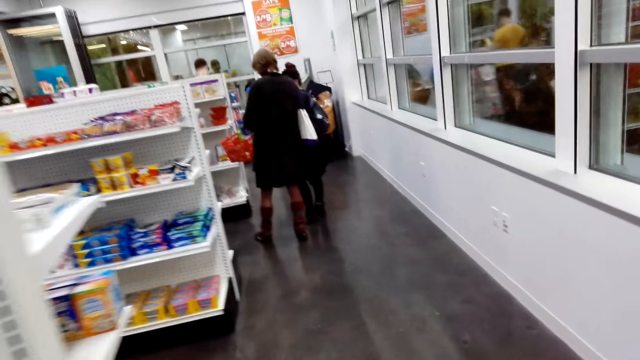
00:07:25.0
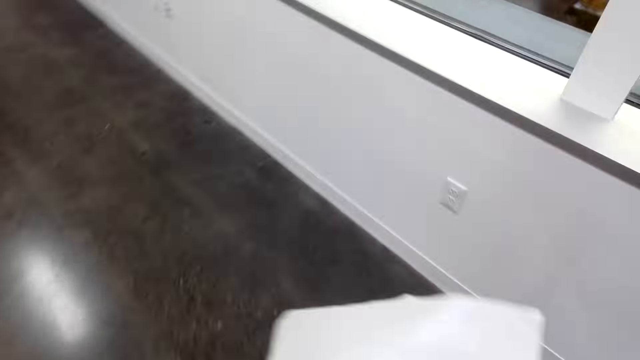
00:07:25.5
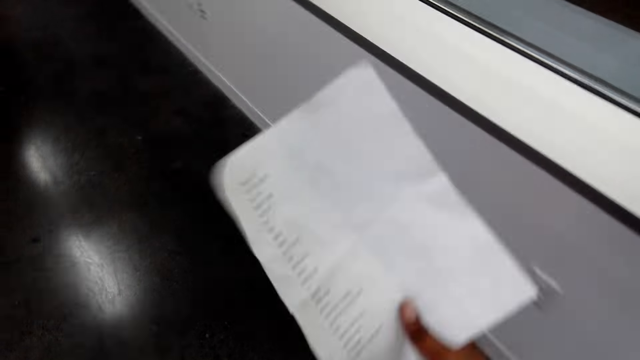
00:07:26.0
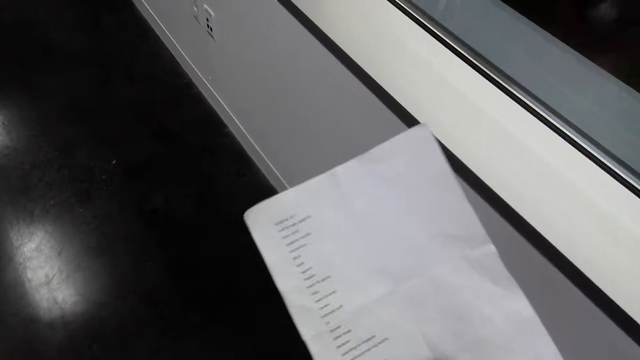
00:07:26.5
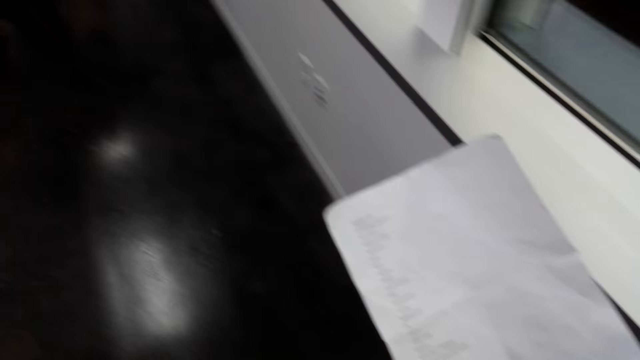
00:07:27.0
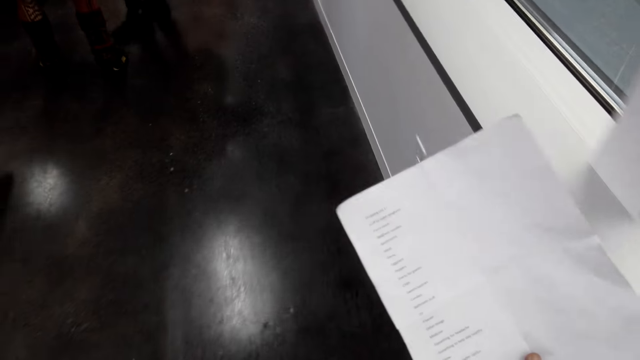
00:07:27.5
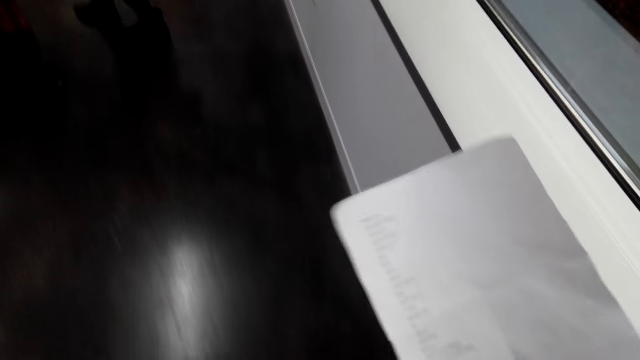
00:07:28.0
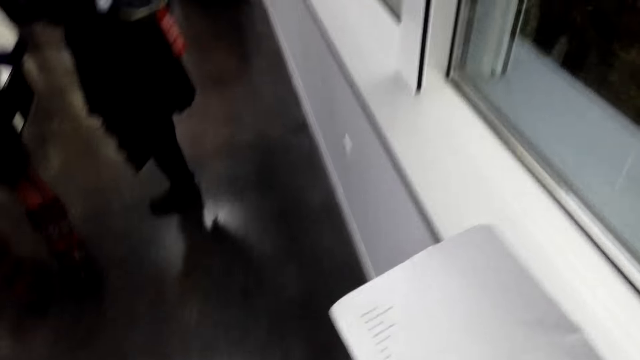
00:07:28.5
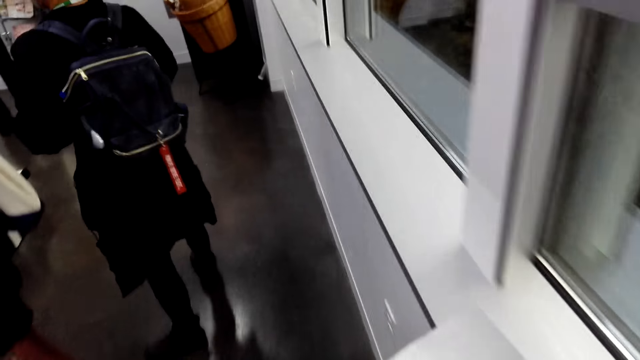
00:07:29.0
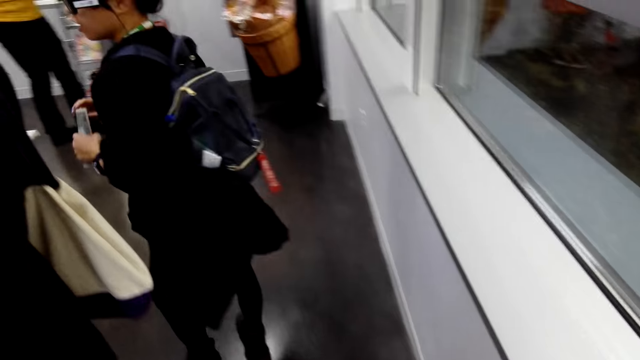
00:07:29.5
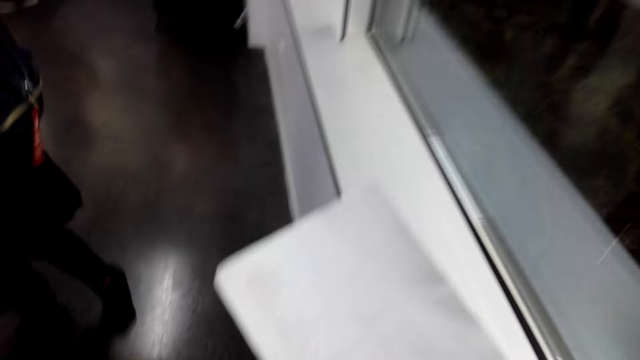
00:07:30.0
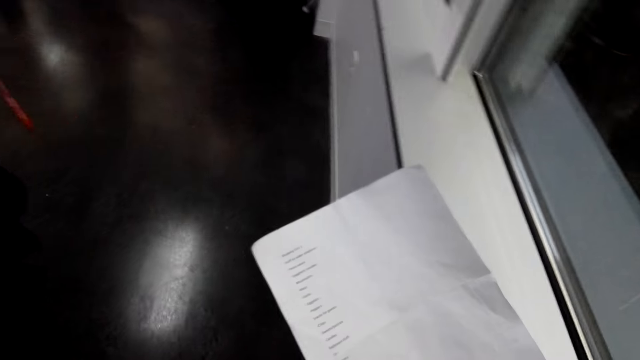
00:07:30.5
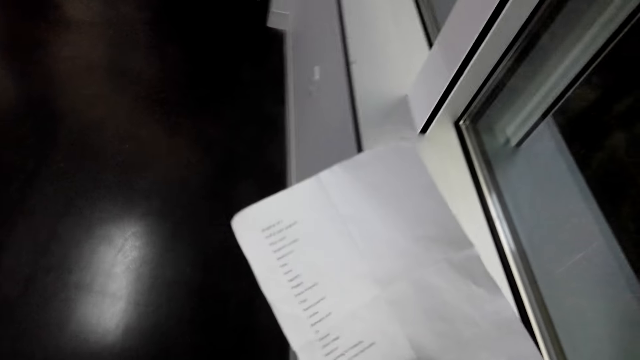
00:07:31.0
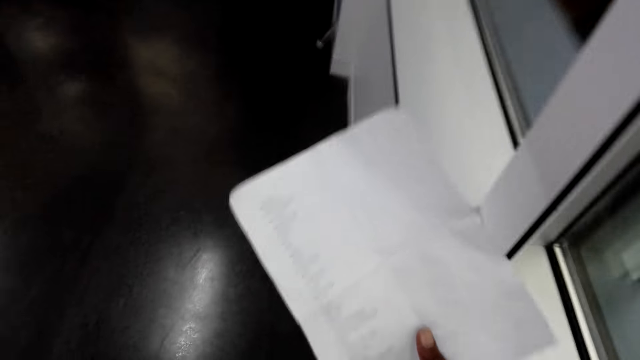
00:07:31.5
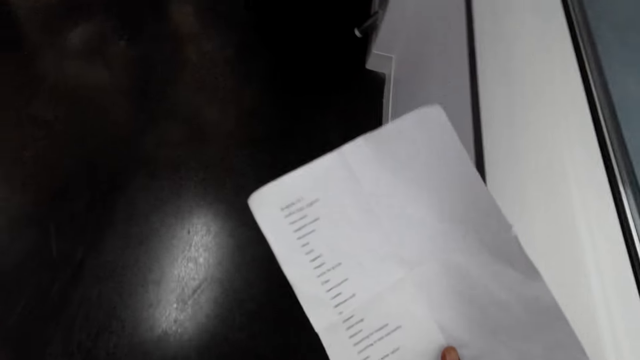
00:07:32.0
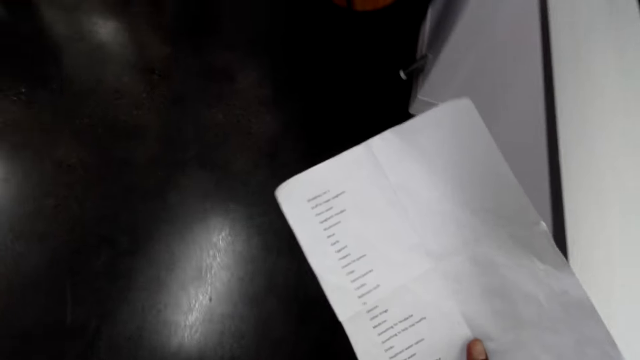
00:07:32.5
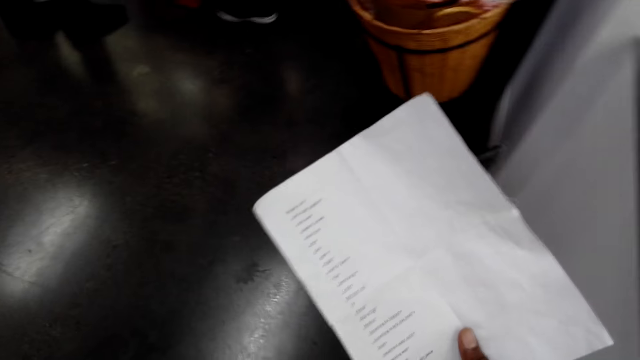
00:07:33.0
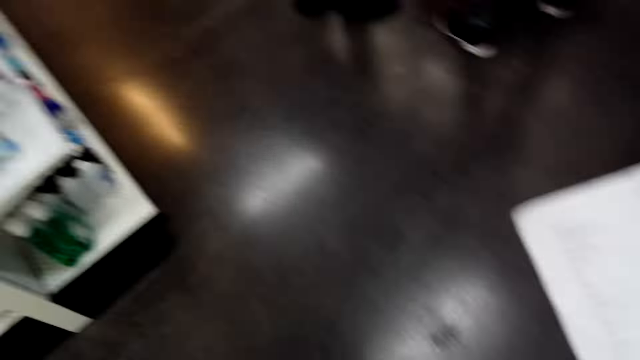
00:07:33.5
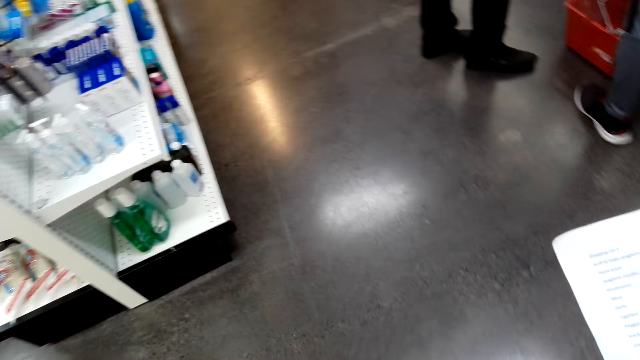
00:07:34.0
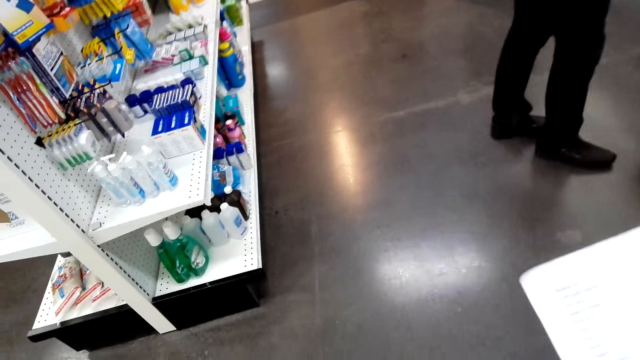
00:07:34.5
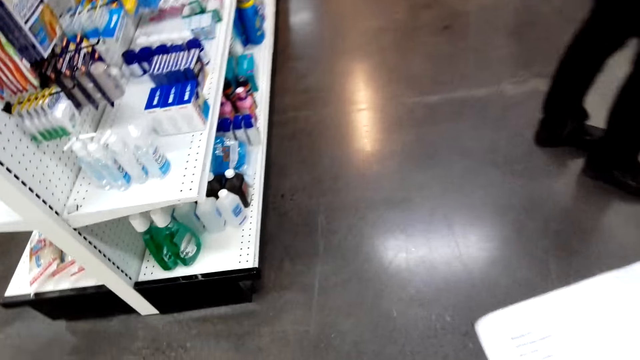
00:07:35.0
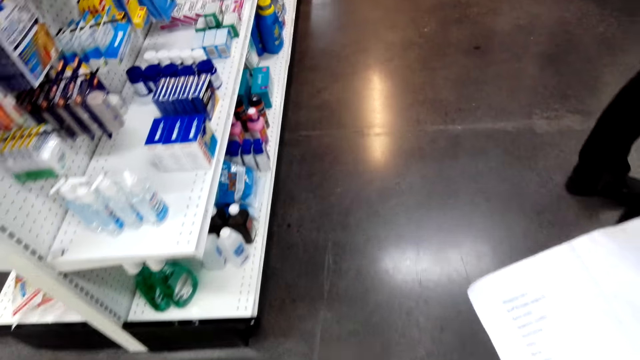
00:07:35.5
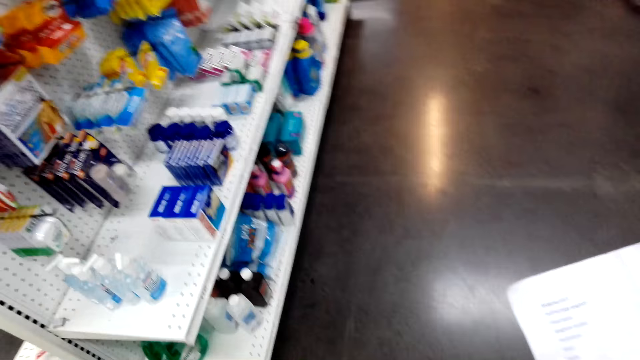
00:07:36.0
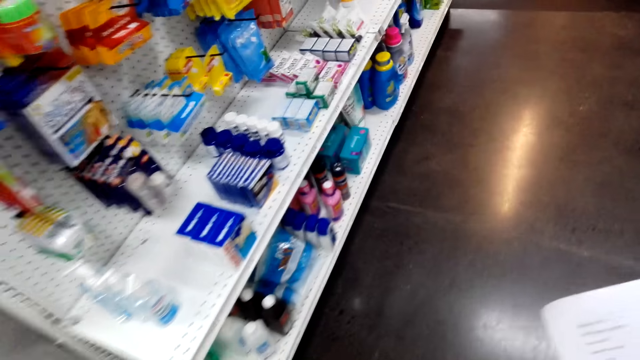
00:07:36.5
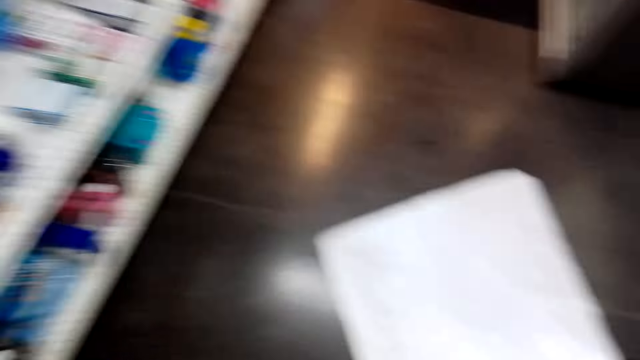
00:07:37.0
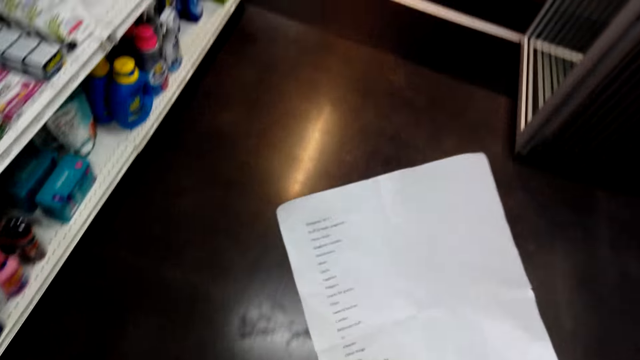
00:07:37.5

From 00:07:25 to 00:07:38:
The camera wearer walks and reads through the shopping list. They walk around the store.

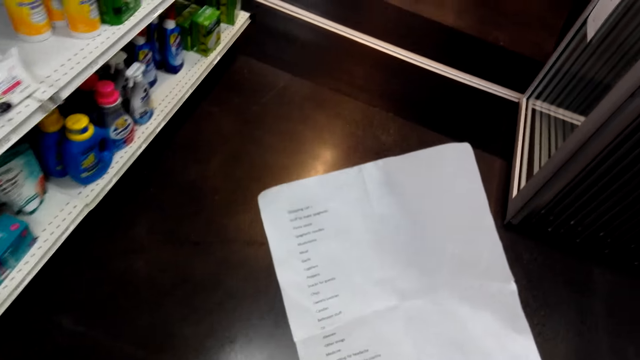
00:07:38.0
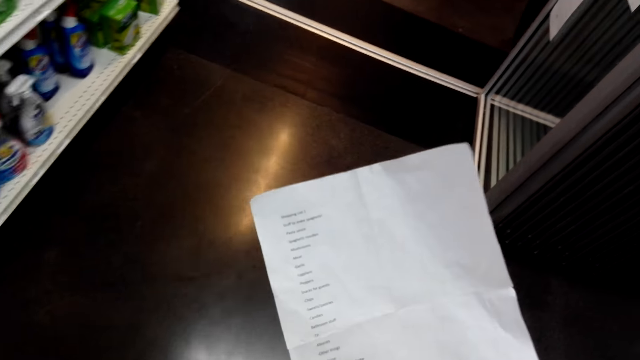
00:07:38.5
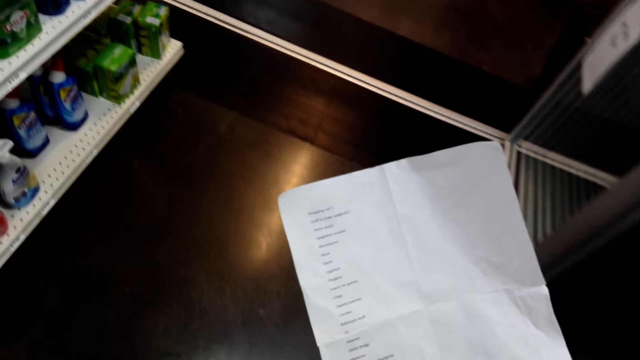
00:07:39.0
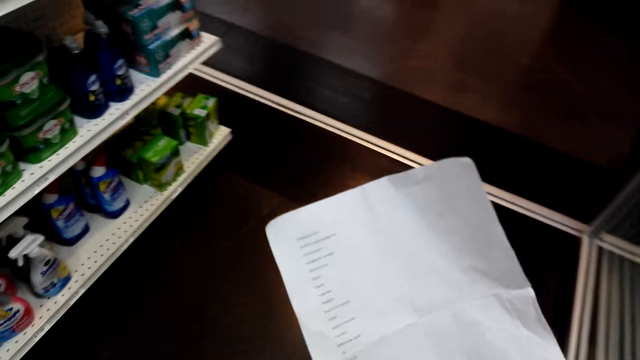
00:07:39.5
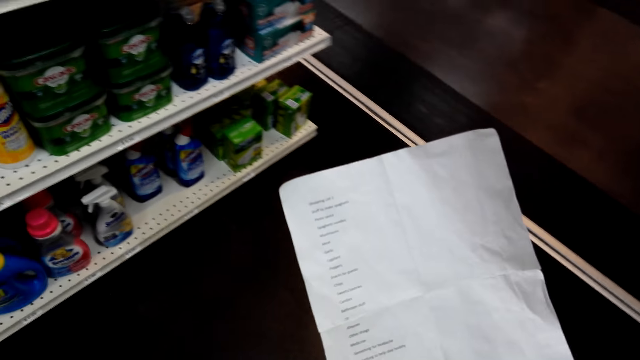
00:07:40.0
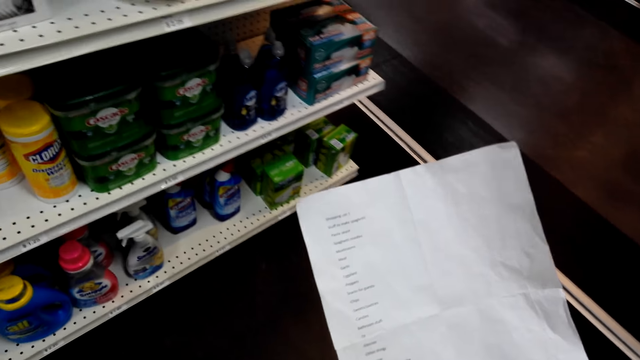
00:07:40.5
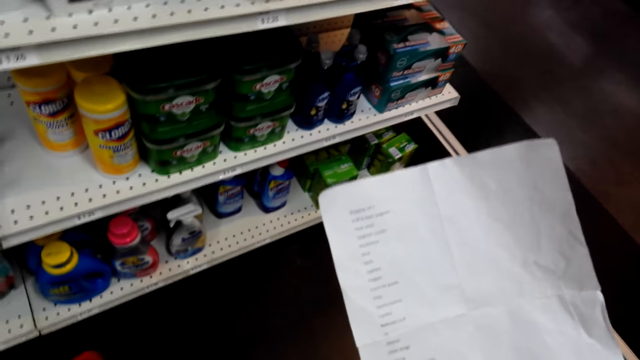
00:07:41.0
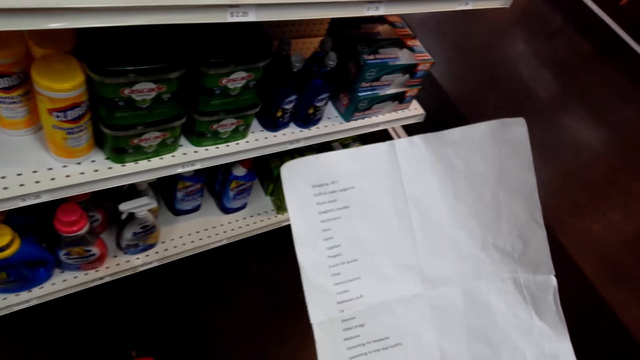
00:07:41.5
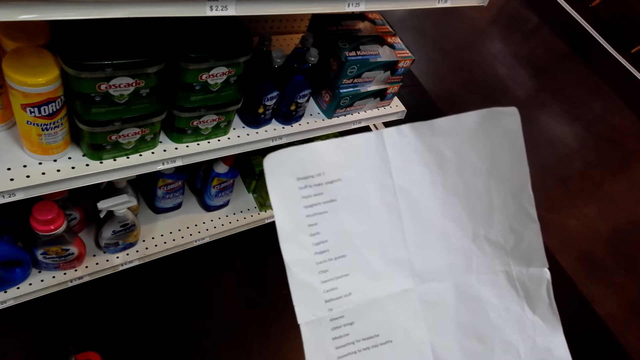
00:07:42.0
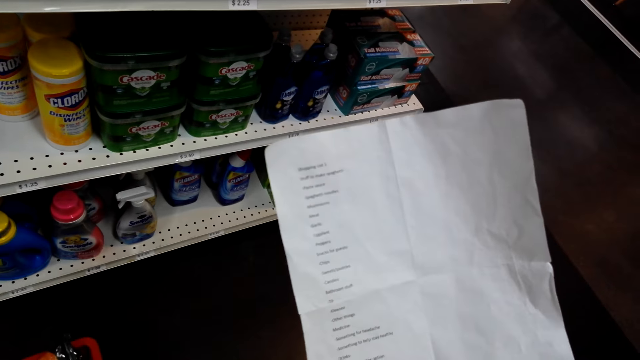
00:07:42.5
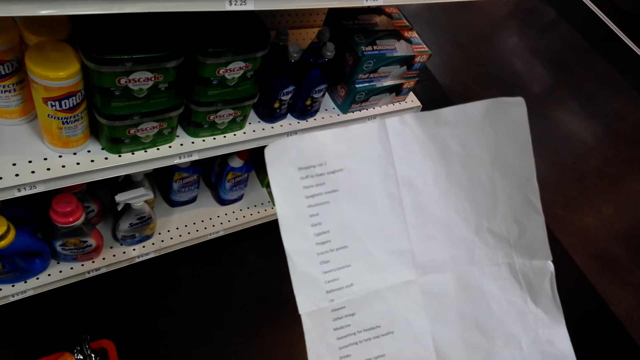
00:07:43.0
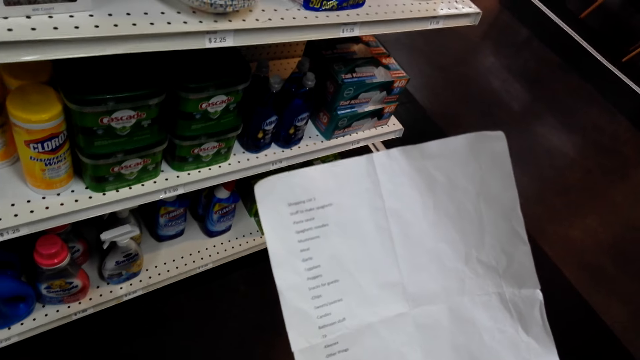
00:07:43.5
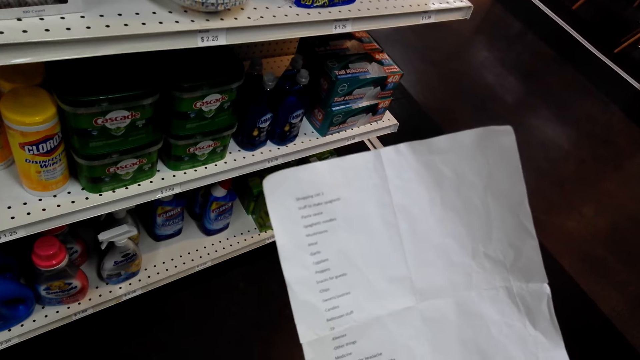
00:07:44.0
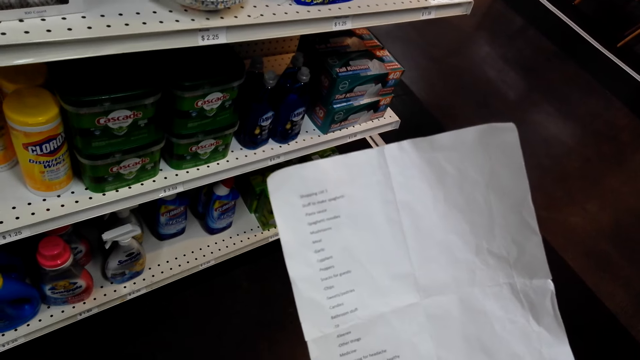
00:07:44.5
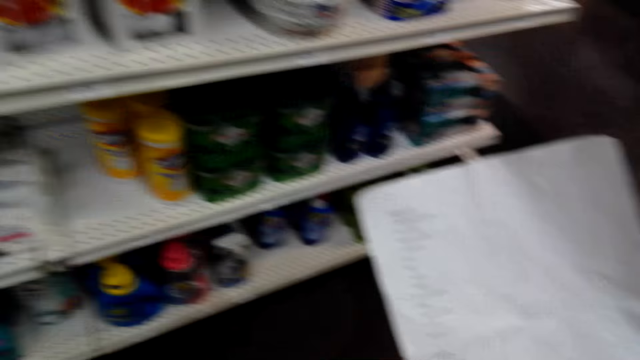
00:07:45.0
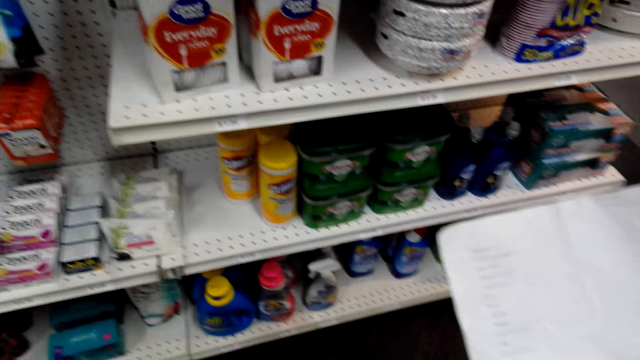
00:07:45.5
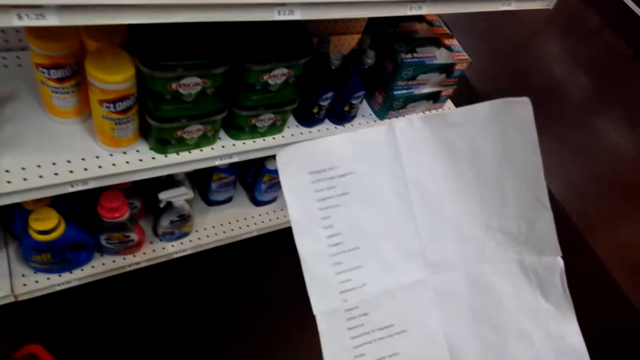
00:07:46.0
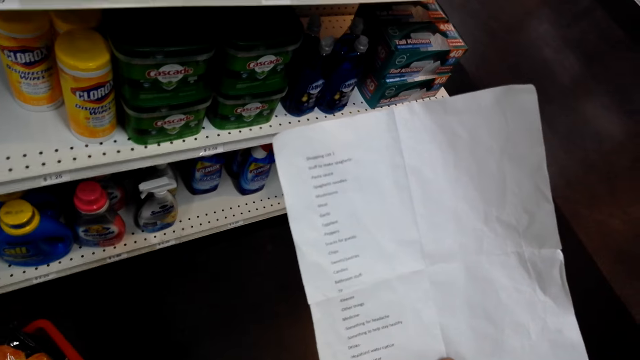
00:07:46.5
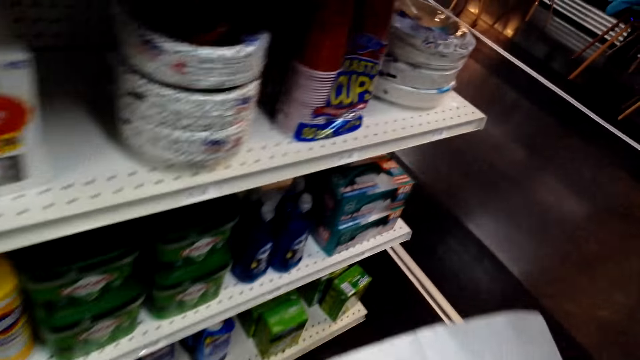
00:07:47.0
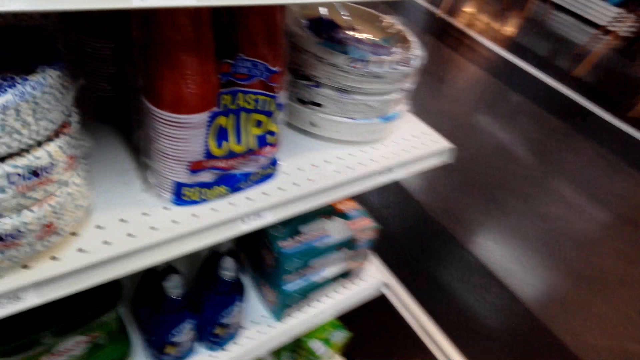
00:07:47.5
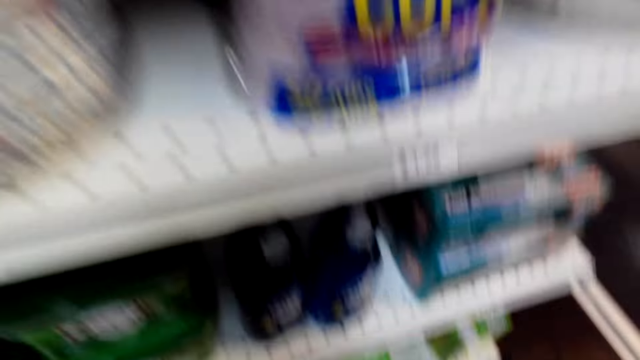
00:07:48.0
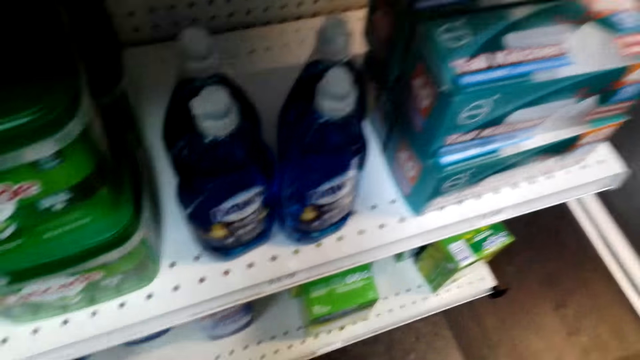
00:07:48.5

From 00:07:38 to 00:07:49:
The camera wearer looks at the shelves.
